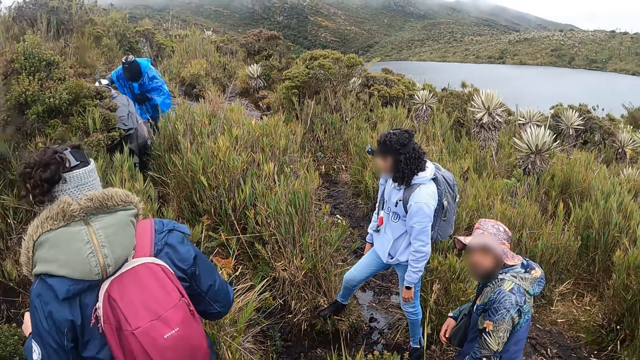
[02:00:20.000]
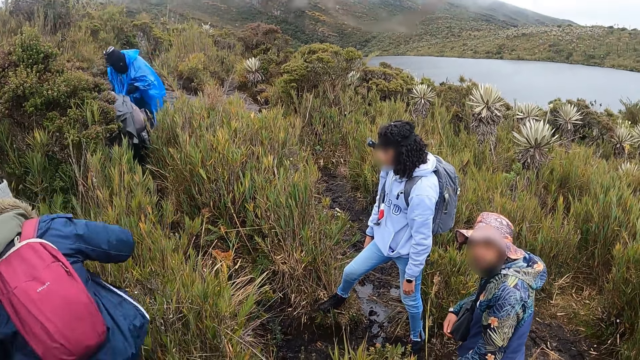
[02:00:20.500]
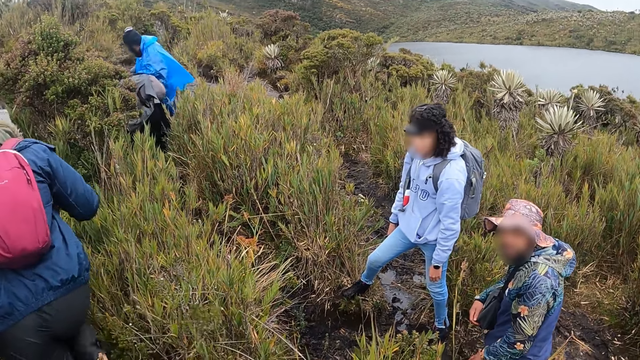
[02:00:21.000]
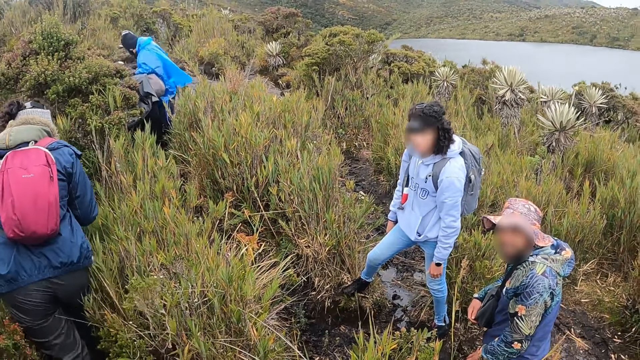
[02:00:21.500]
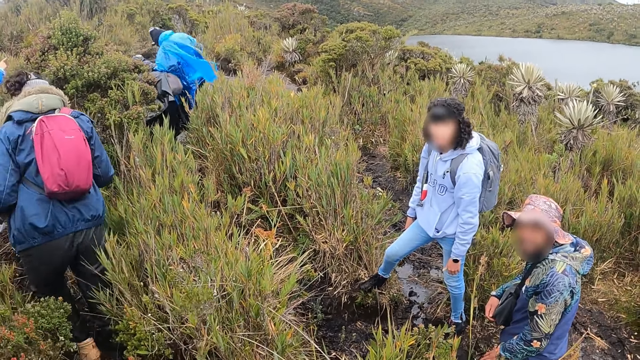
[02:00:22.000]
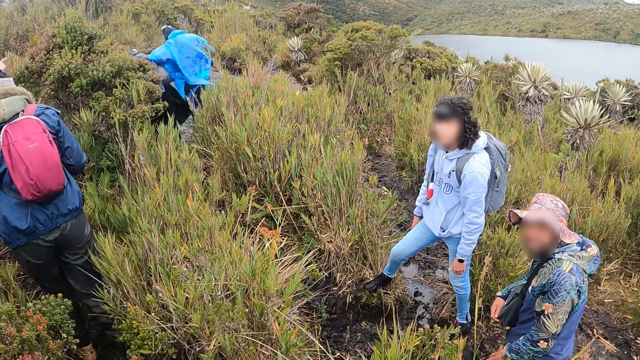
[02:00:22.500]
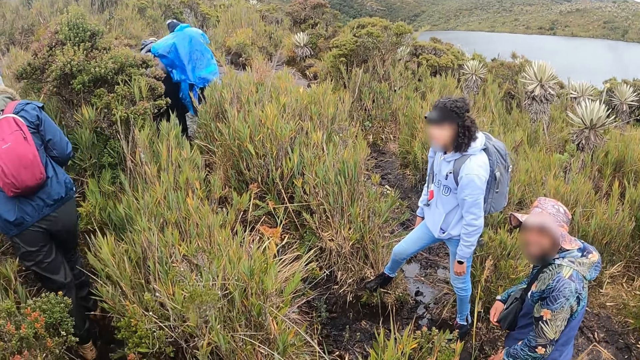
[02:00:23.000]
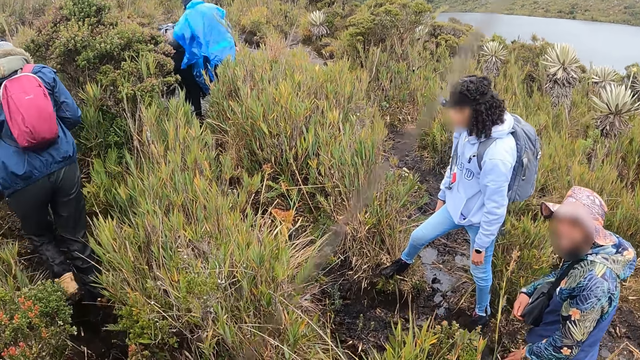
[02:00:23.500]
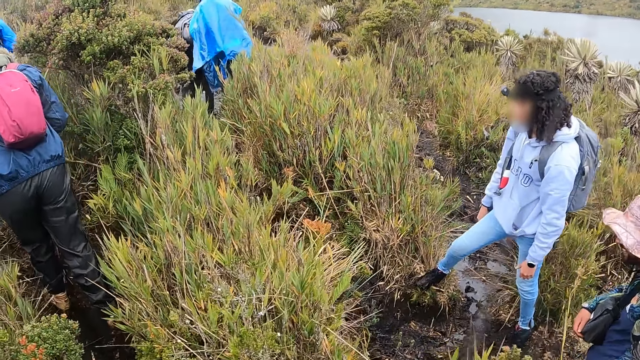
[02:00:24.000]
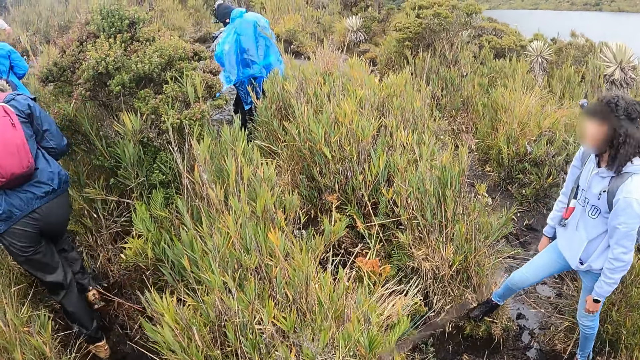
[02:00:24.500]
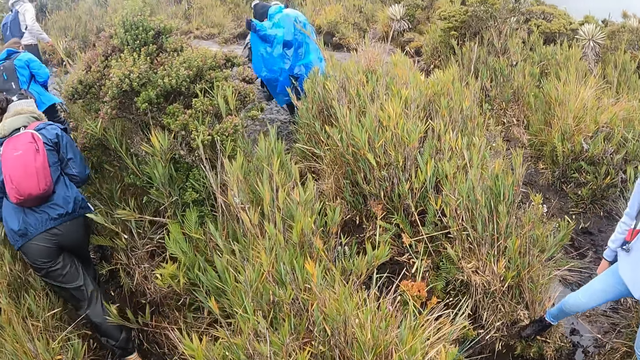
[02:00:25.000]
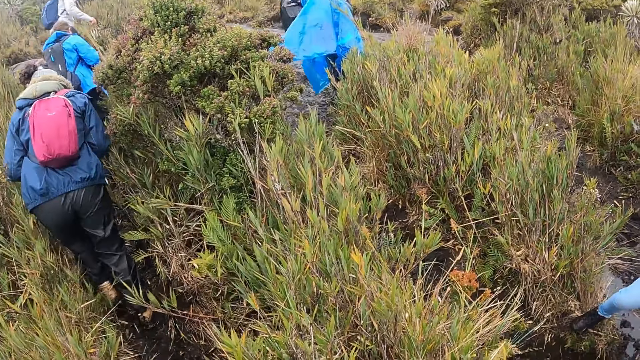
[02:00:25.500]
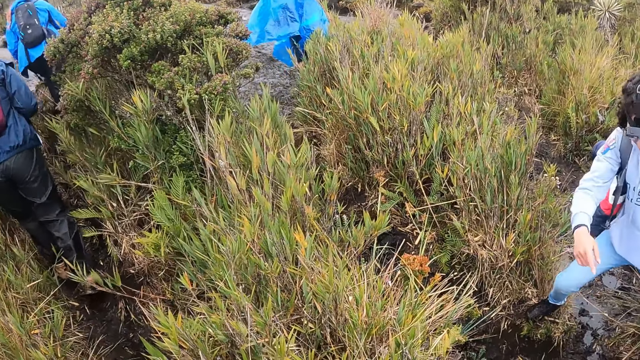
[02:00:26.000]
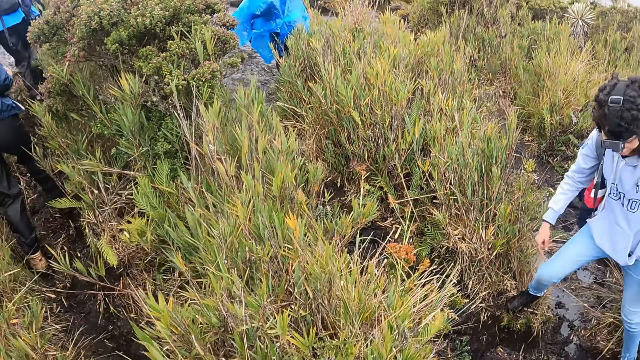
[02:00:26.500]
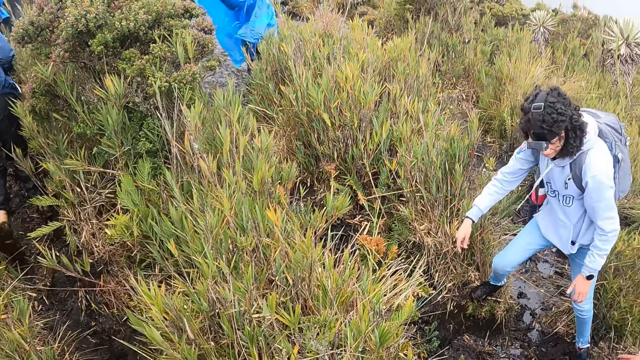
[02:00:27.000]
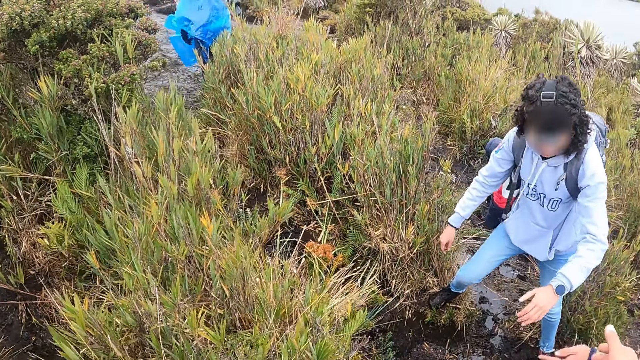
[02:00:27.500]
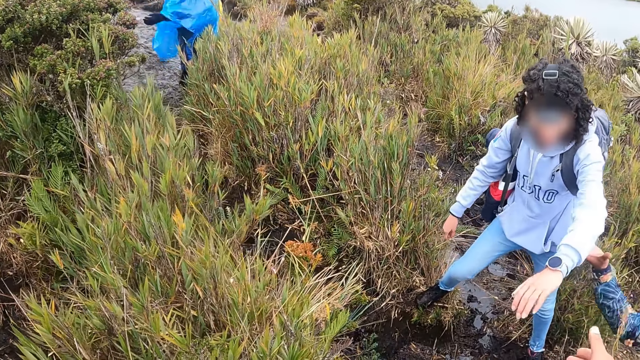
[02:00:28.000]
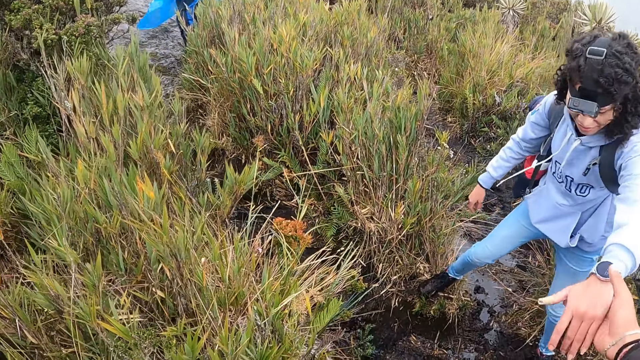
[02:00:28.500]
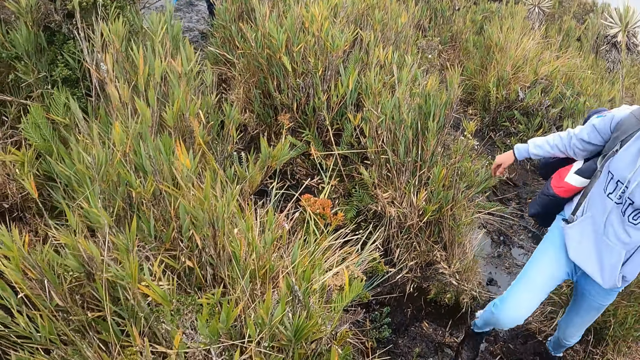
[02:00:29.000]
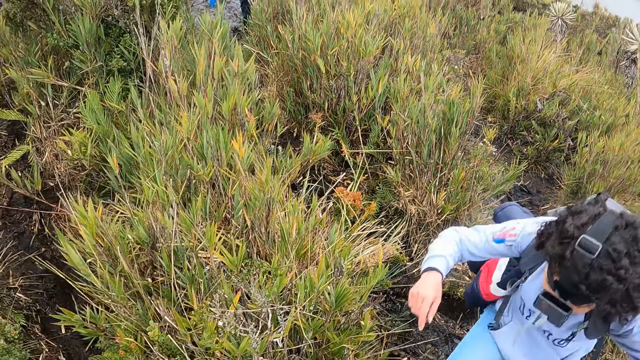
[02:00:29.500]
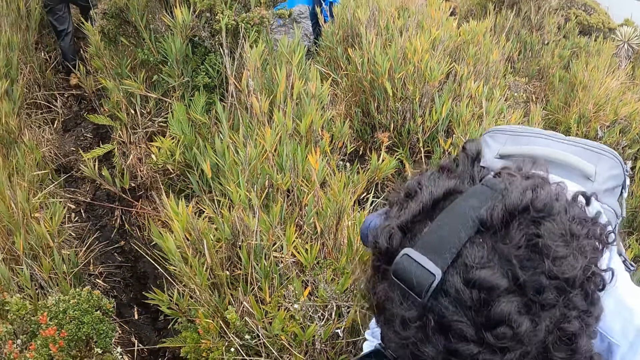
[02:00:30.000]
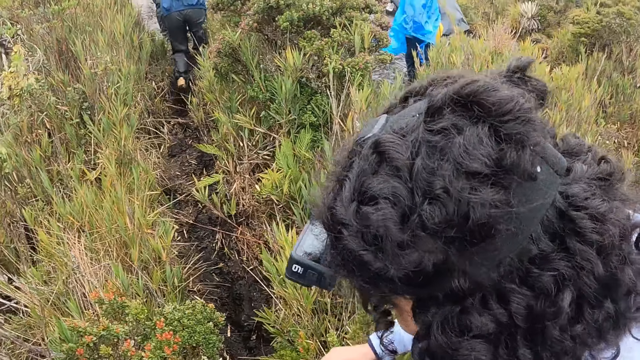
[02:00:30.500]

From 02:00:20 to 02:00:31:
The camera wearer interacts with a man. A man holds the left hand of a woman with both hands. The camera wearer pulls a lady.

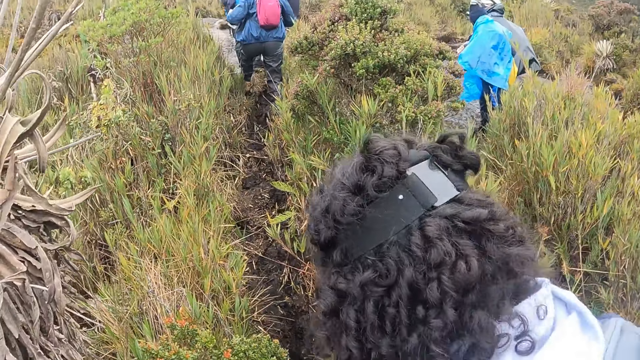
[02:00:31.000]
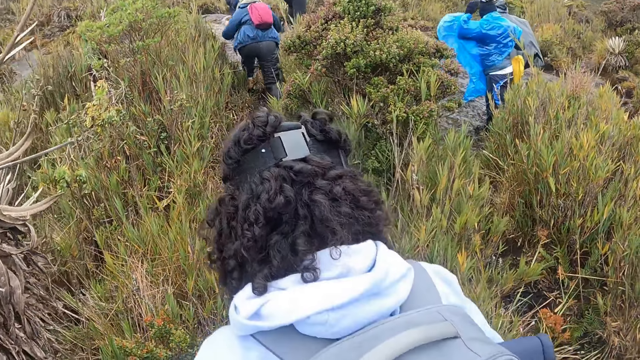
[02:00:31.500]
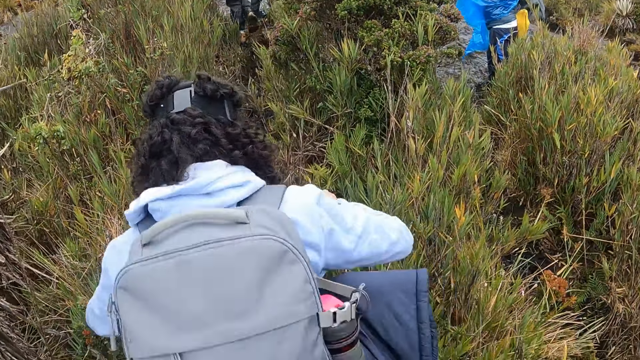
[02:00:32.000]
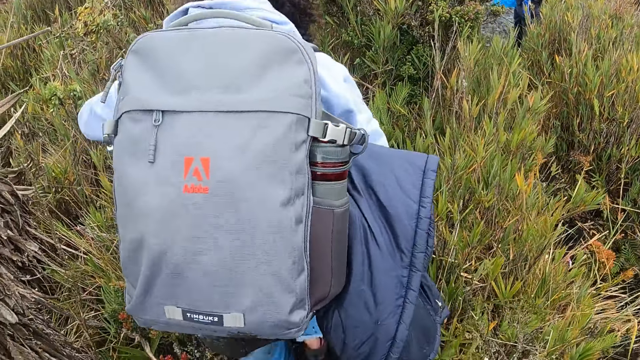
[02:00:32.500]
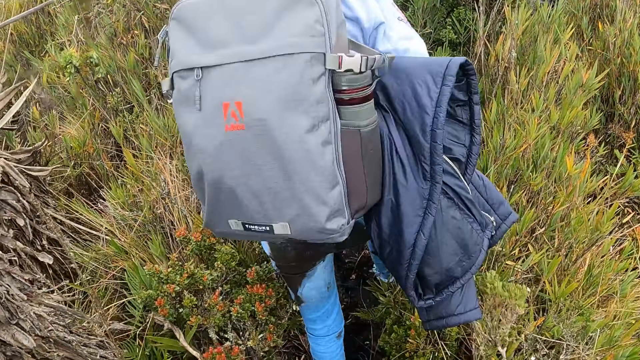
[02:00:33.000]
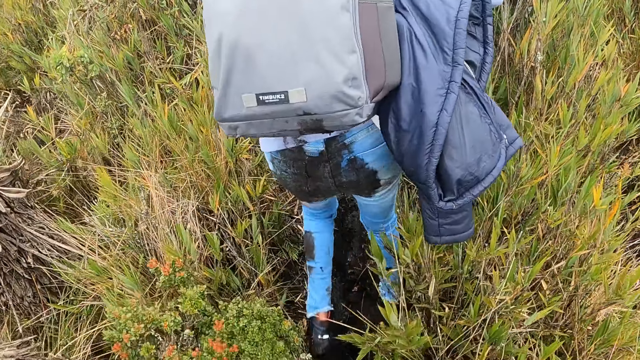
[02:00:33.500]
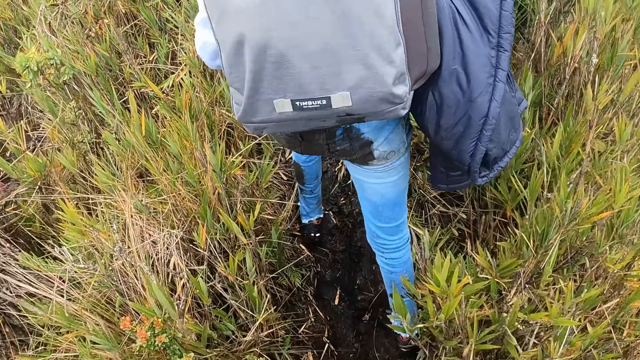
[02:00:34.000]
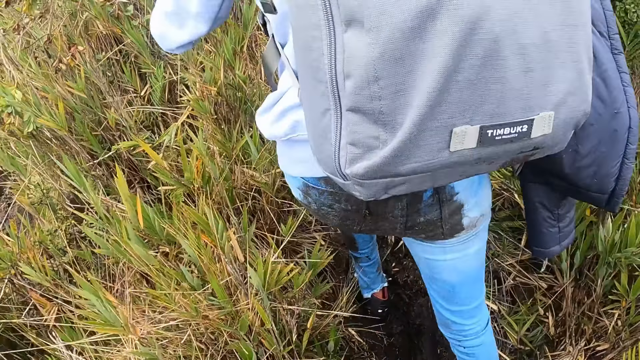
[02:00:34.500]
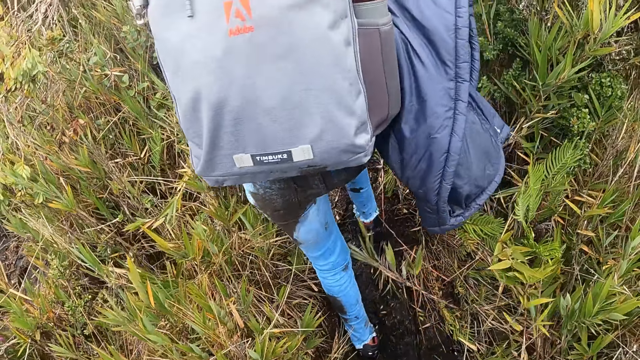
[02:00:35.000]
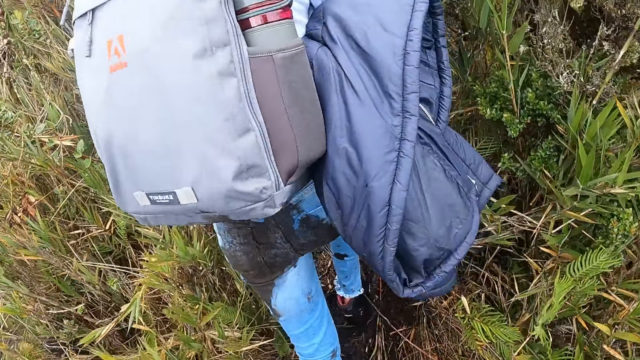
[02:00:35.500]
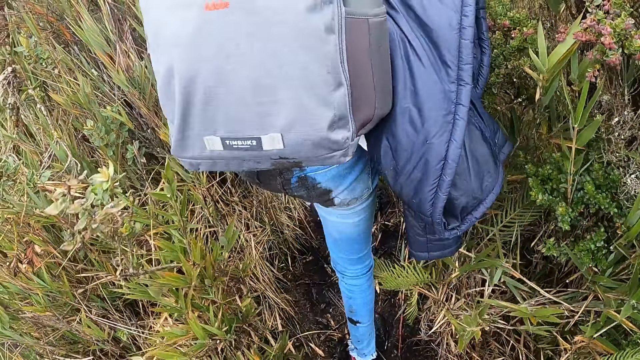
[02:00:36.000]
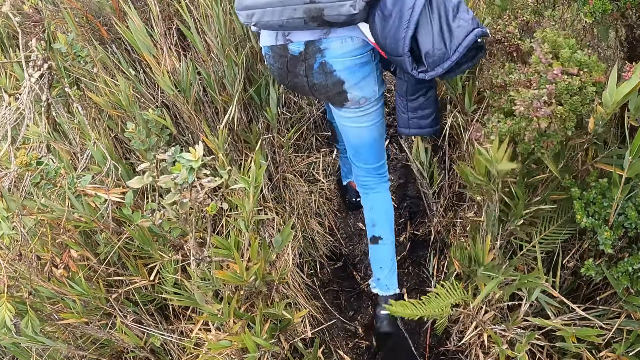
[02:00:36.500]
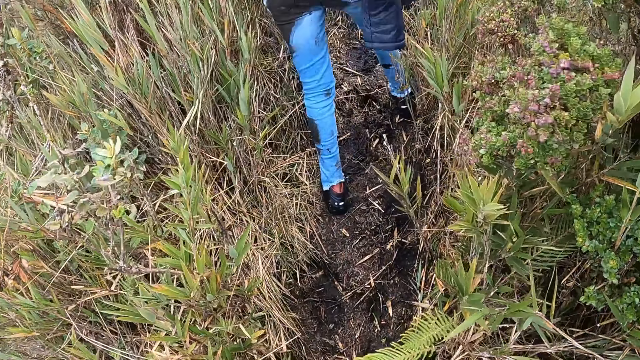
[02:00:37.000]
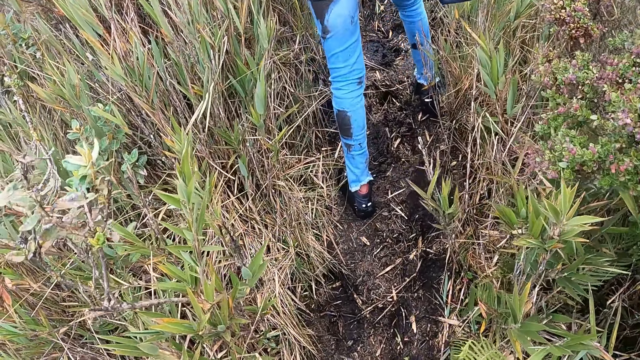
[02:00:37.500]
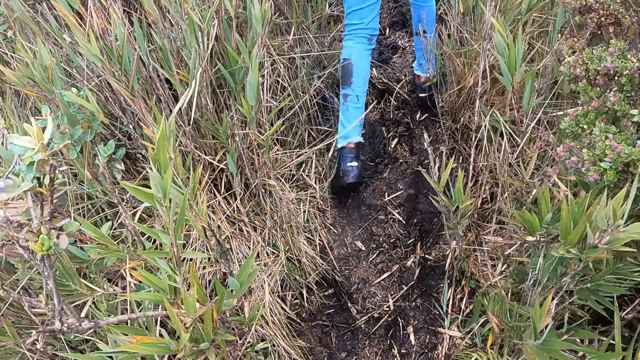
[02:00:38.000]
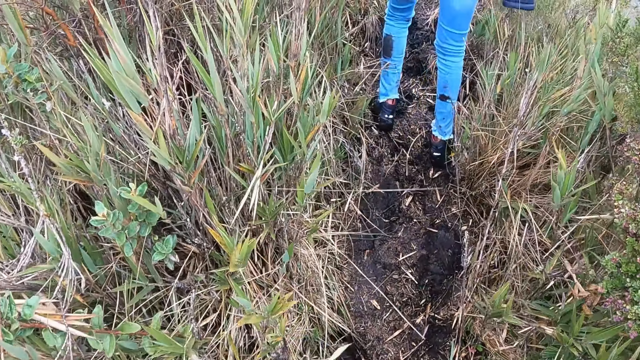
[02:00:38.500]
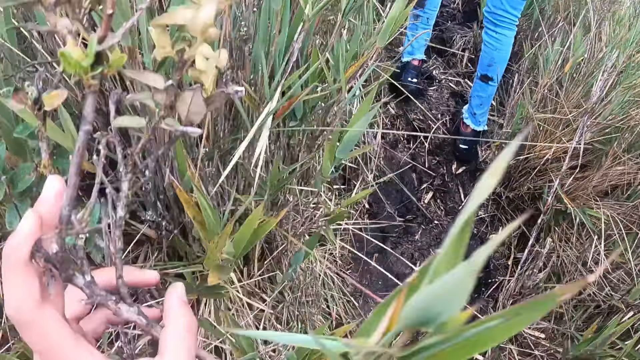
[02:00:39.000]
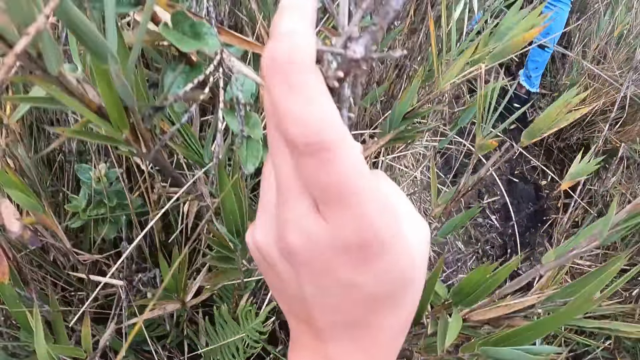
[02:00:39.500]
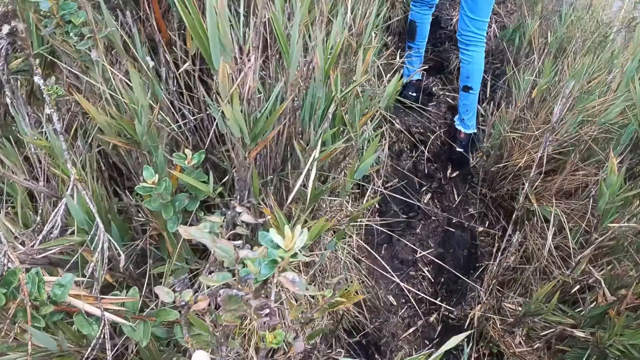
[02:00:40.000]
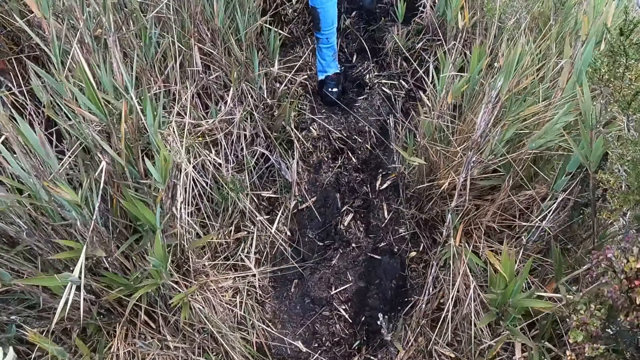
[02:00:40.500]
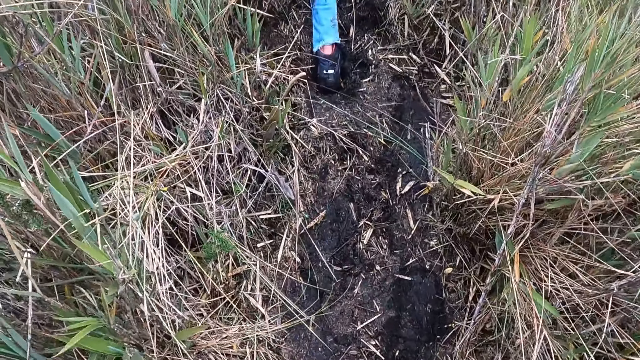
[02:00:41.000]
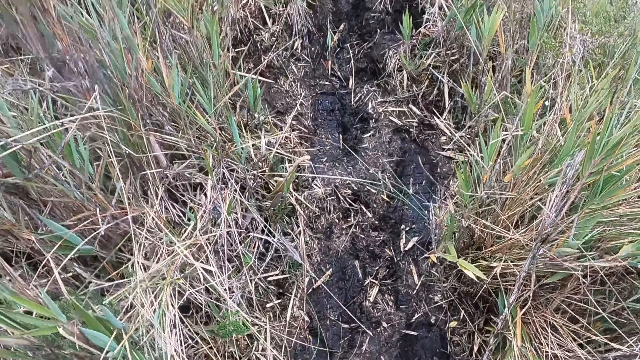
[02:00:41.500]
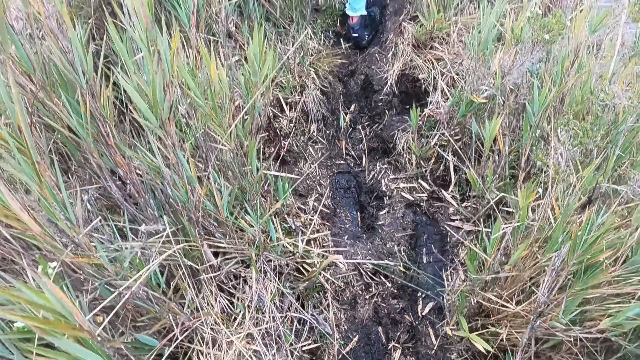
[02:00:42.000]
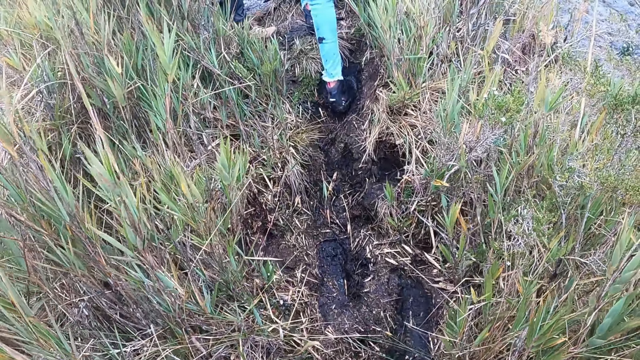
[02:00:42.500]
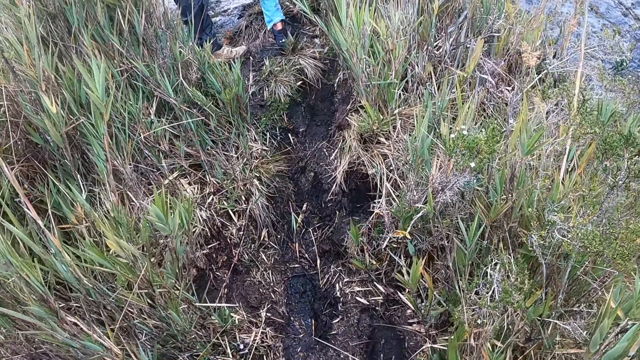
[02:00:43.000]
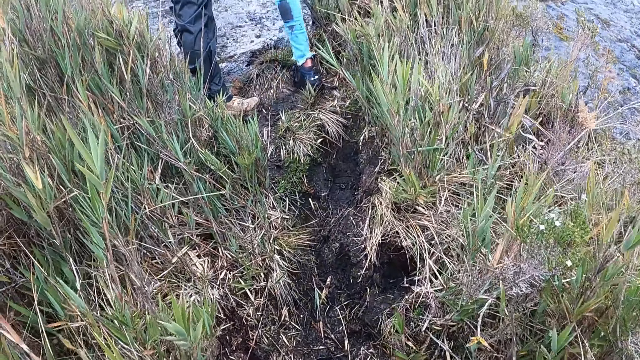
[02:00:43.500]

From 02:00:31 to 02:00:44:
The man touches his camera with his left hand. The camera wearer climbs the mountain. She touches a plant on the ground with her left hand.
